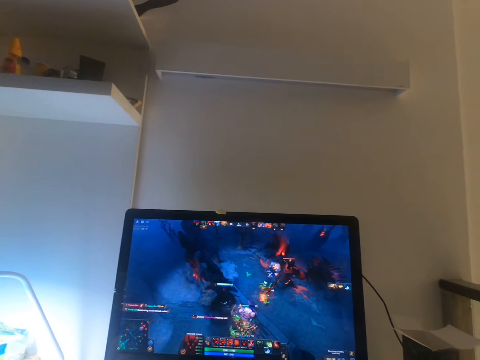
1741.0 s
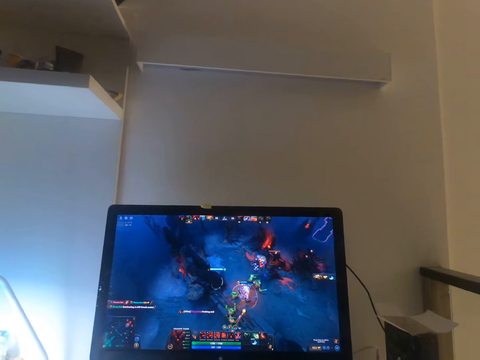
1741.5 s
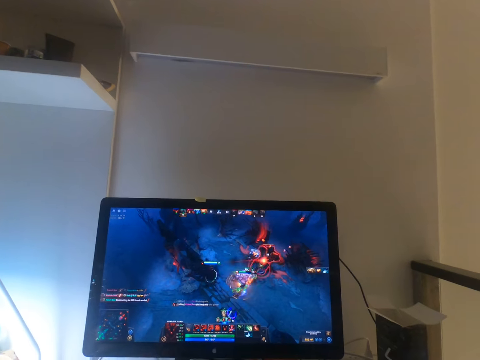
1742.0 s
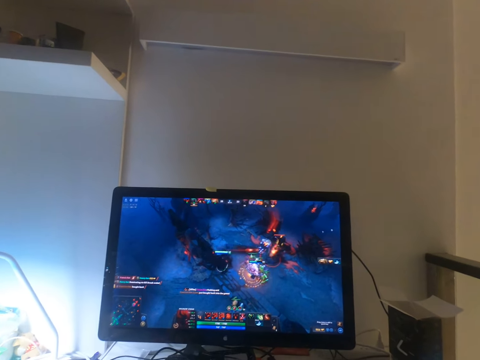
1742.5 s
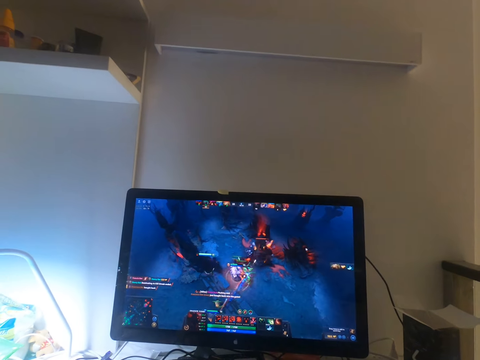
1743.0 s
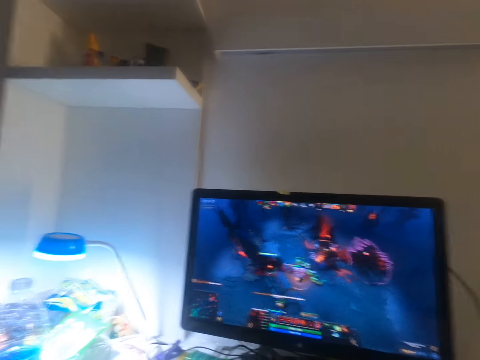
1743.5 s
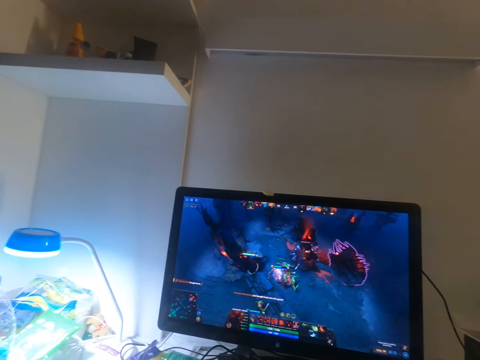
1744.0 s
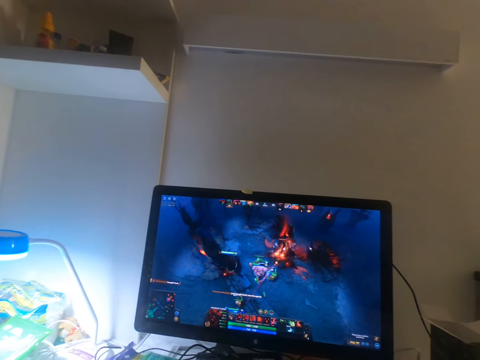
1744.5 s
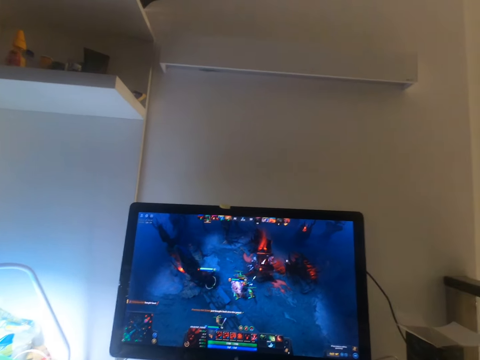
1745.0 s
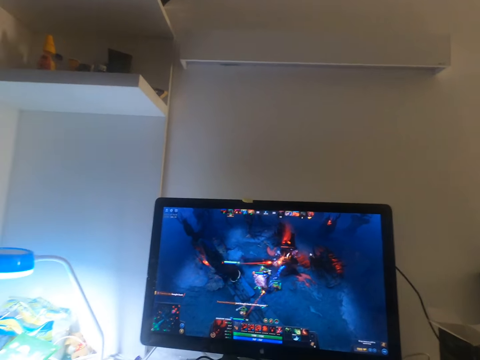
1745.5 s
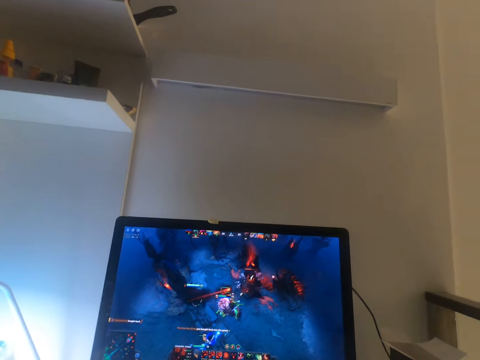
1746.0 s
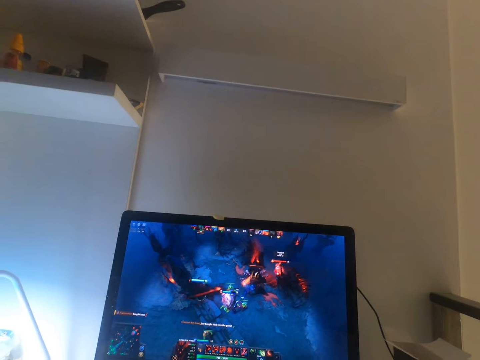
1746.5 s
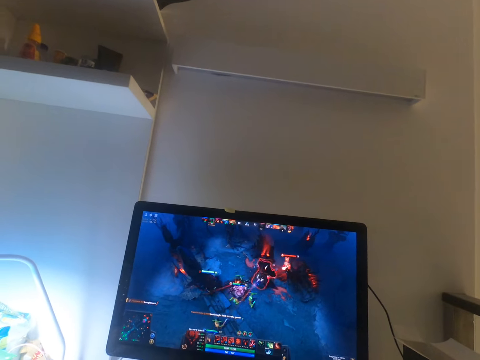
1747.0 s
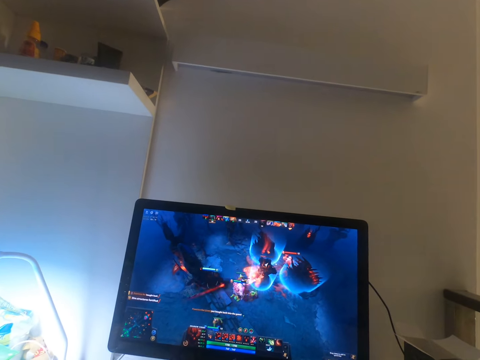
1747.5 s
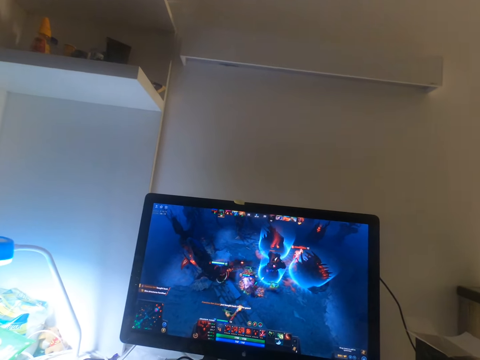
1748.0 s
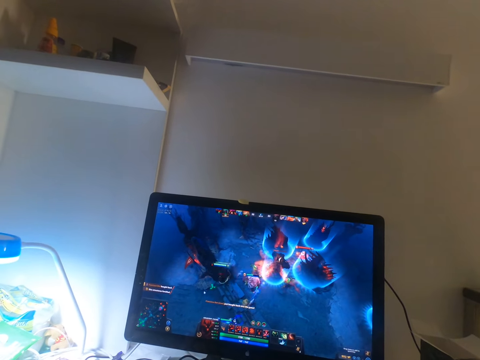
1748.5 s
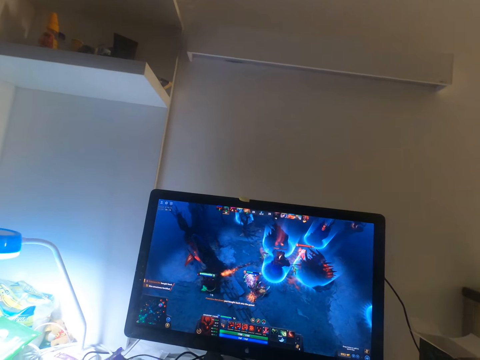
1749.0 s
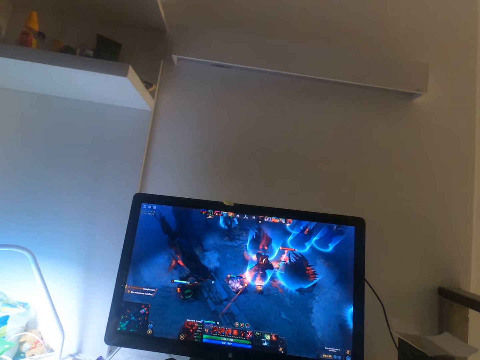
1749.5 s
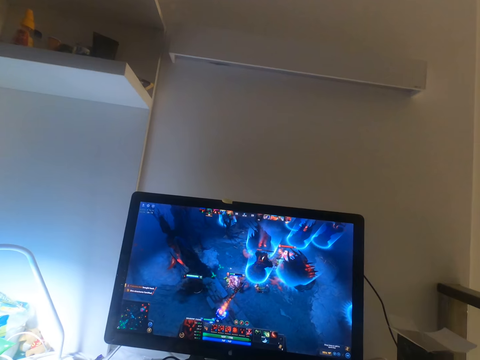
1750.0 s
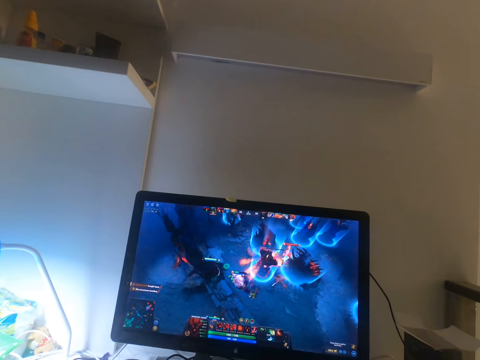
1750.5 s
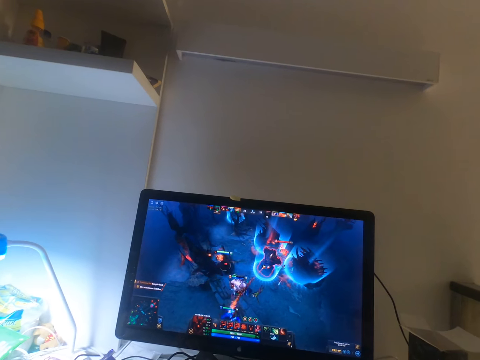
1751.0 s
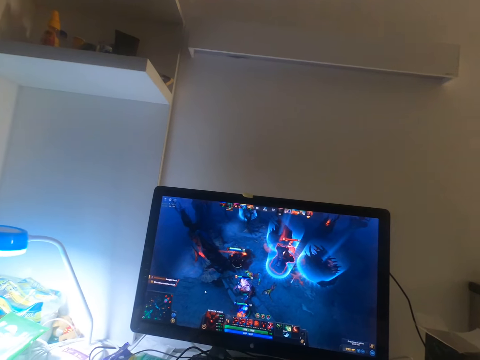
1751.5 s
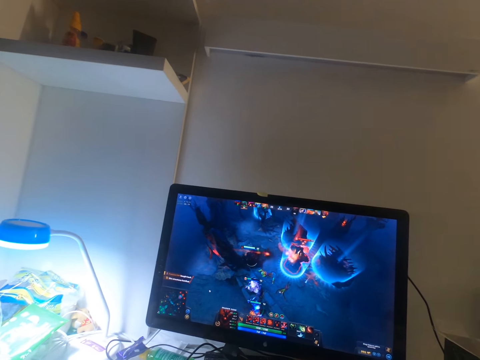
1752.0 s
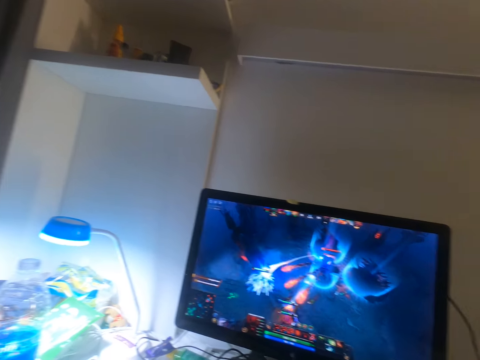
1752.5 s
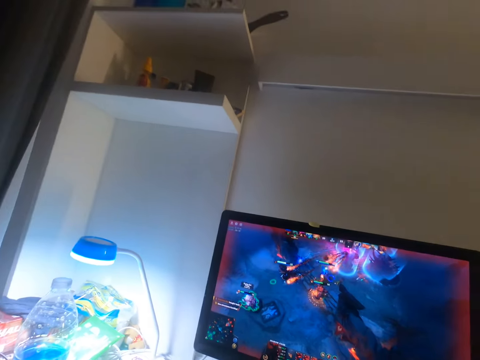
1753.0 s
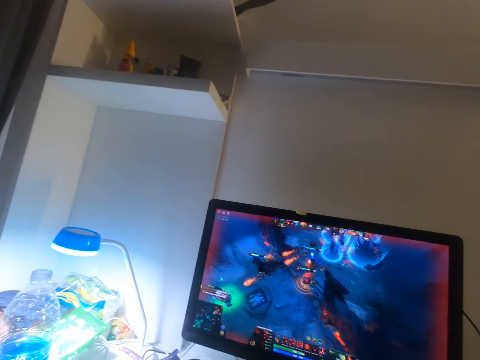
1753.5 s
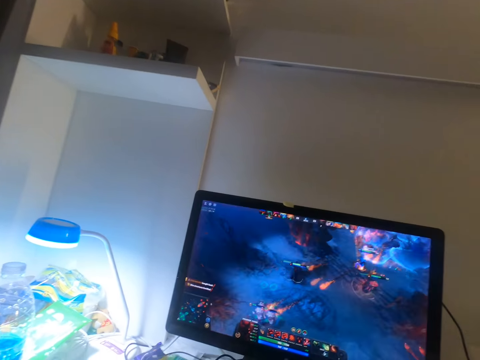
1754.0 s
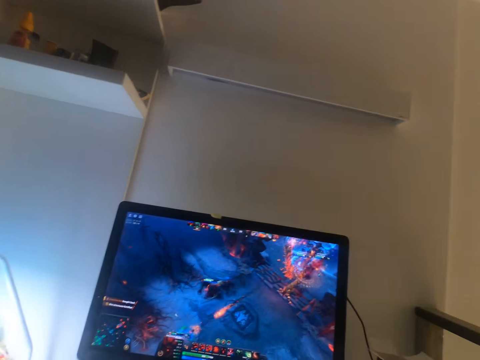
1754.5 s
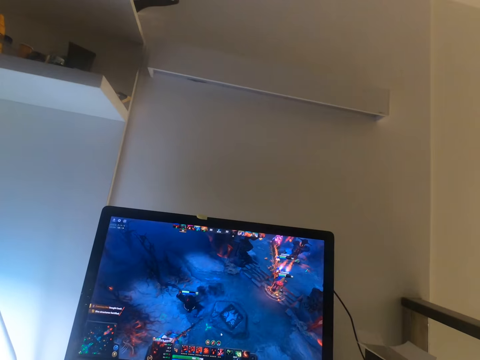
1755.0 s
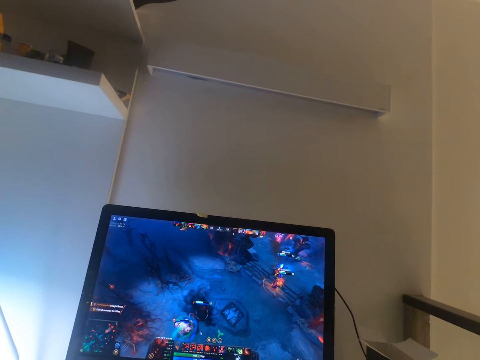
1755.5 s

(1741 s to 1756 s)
The camera wearer looks around.

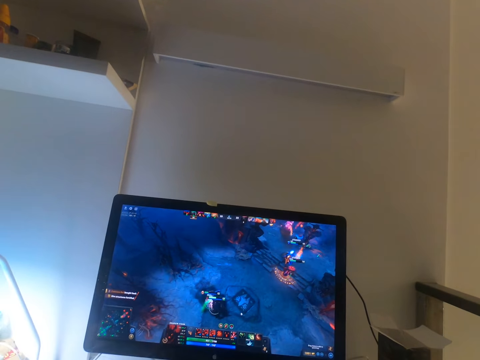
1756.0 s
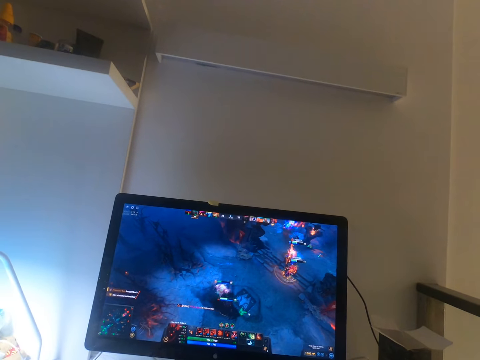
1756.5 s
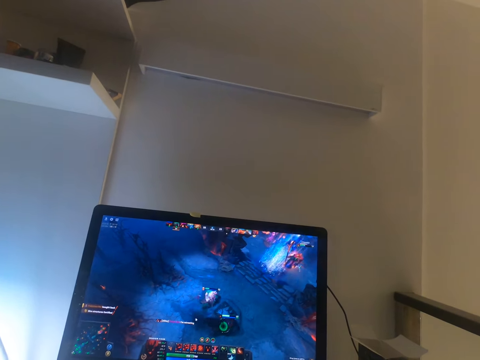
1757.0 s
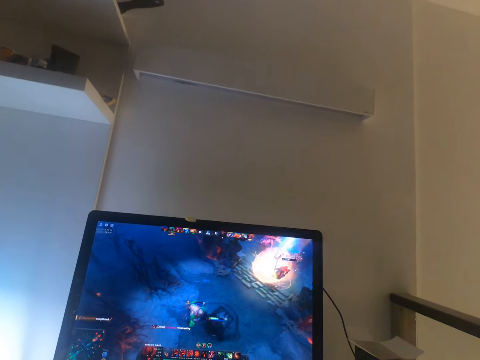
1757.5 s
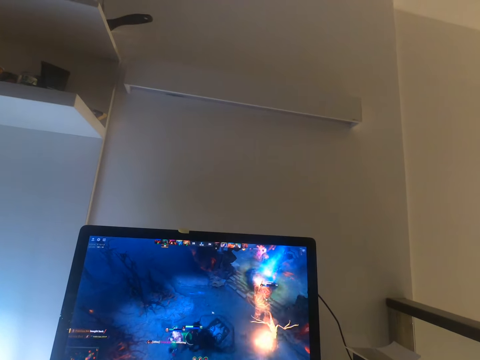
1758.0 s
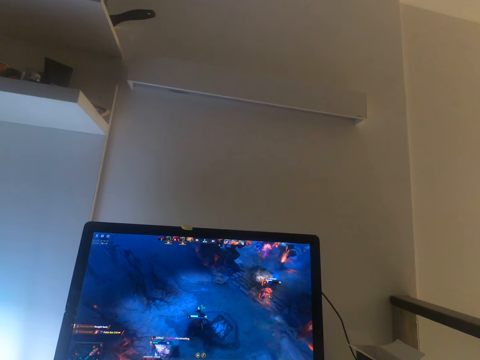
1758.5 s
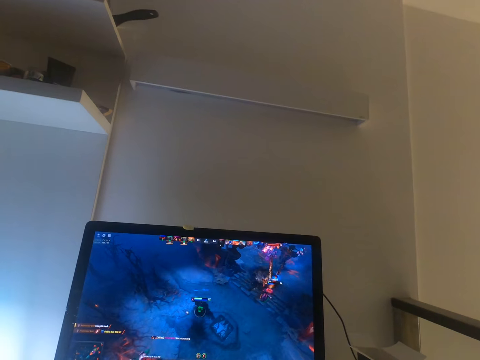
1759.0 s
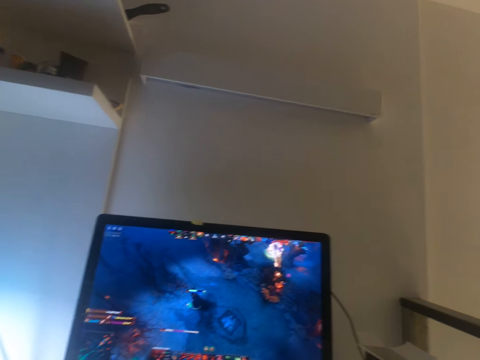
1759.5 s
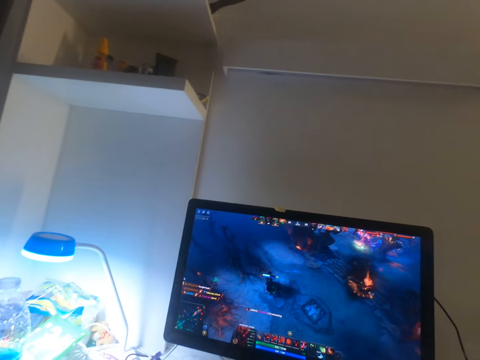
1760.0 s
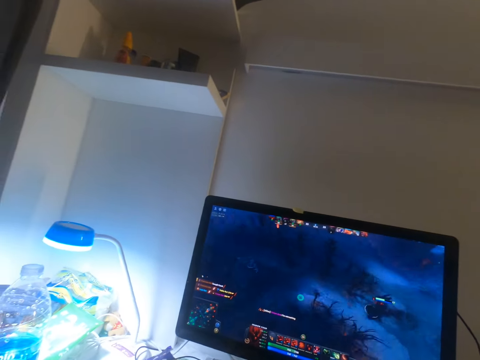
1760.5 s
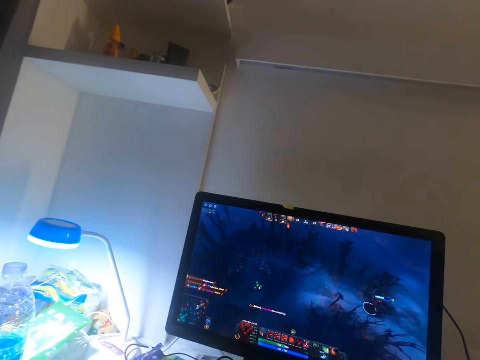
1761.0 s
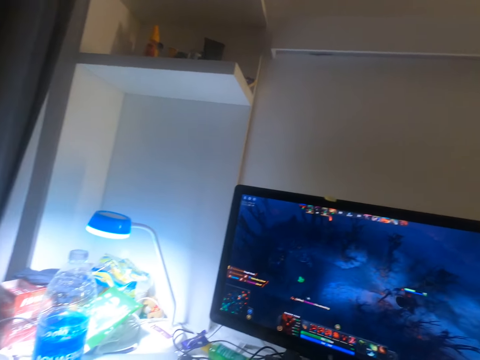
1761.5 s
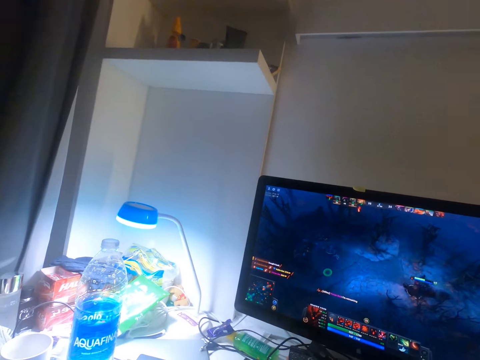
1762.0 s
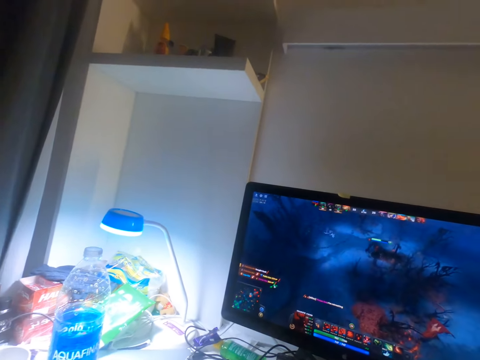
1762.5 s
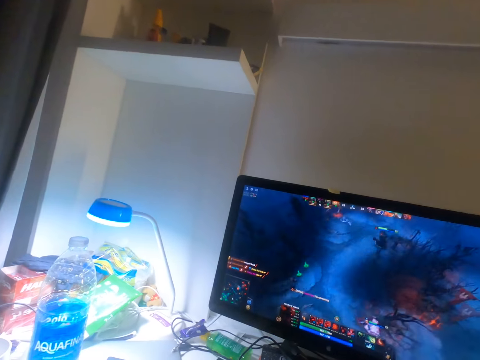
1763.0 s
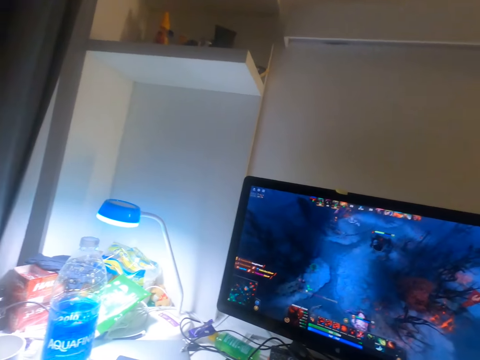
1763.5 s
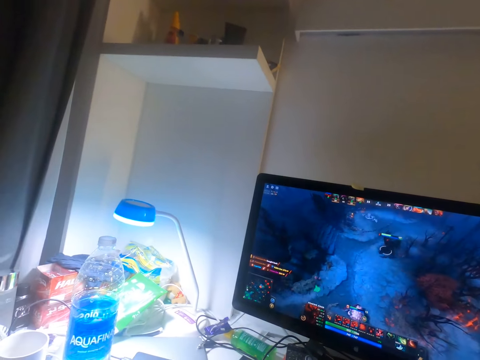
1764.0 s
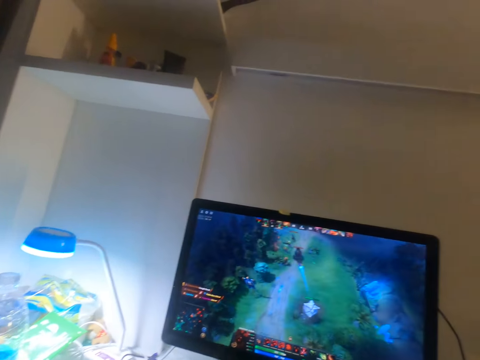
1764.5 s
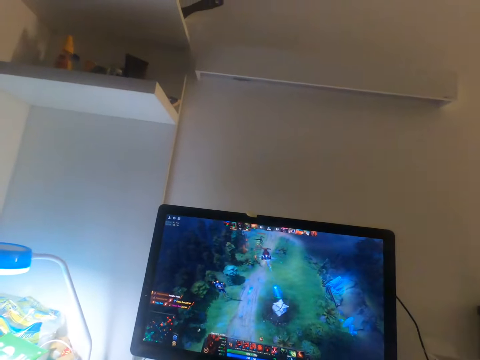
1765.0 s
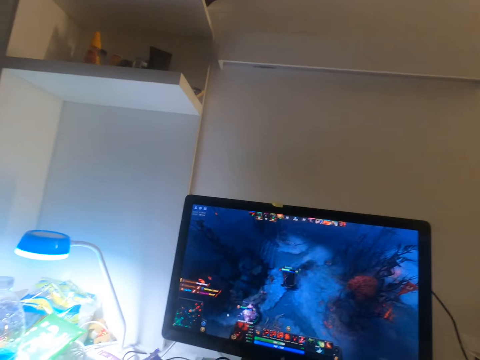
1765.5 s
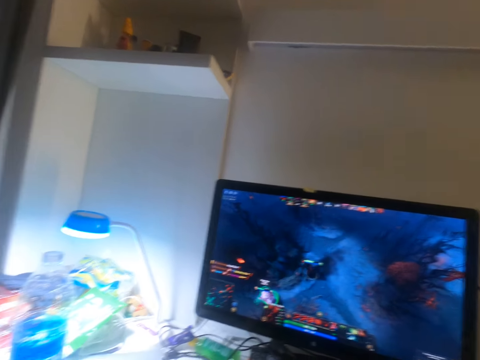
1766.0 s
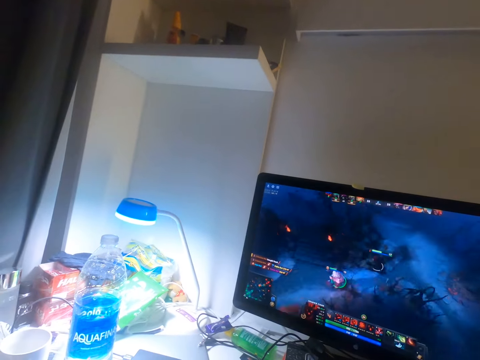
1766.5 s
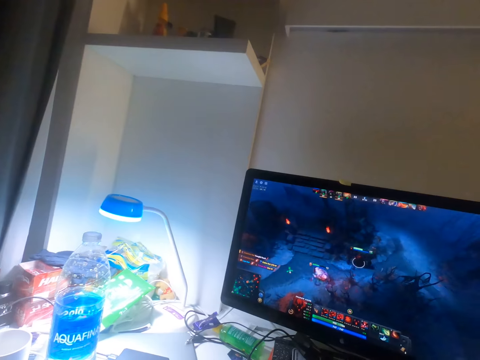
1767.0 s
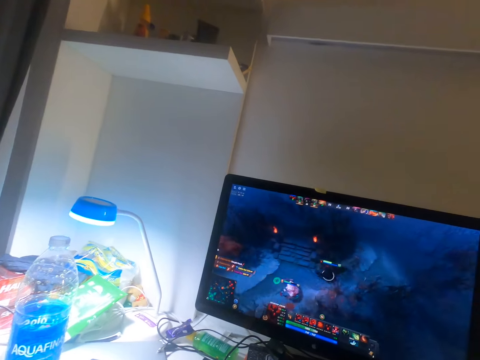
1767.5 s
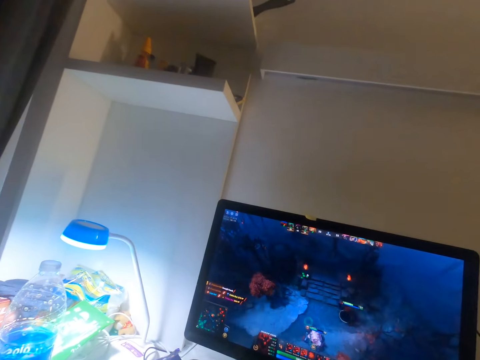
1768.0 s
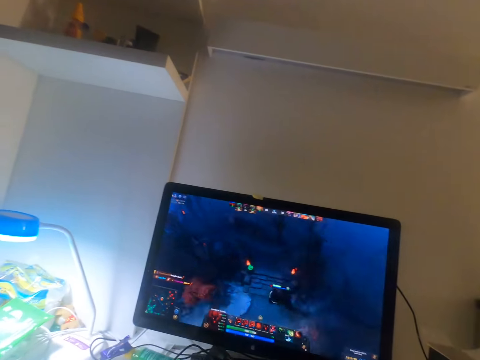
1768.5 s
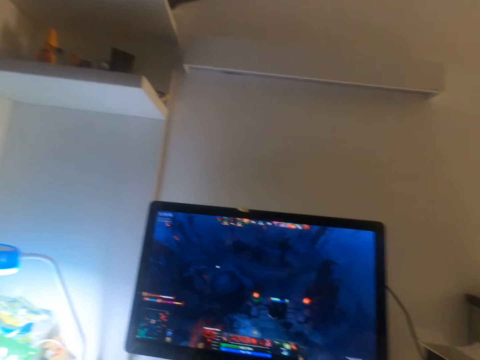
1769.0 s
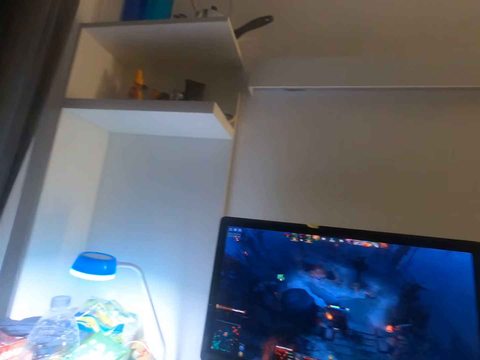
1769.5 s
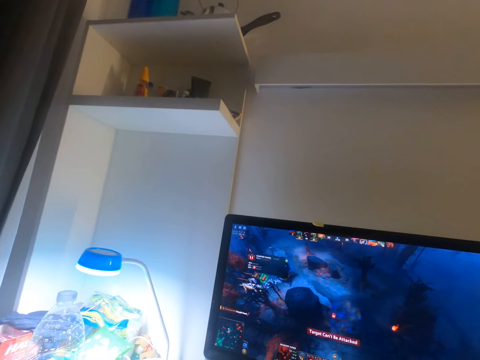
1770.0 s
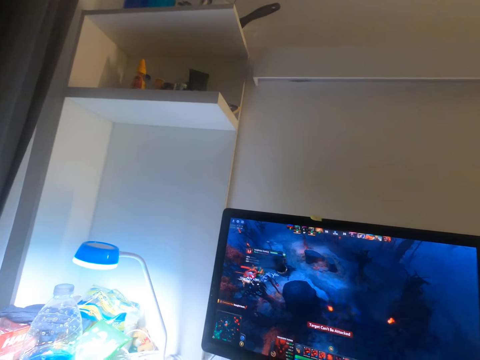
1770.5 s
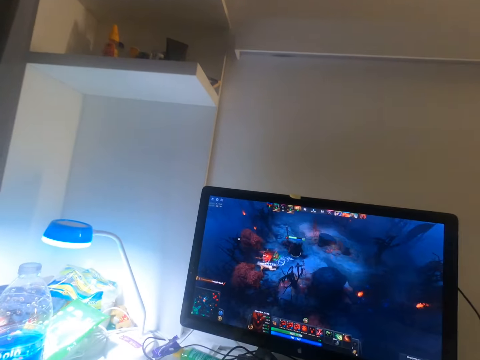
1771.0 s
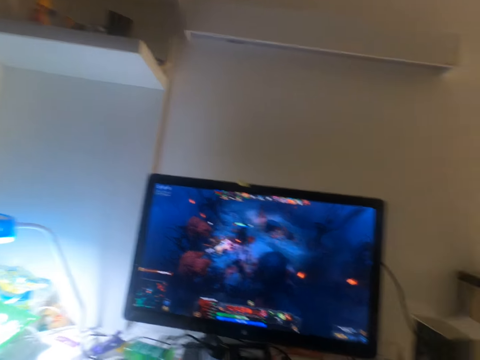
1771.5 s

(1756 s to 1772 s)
The camera wearer stares around. They look around.
